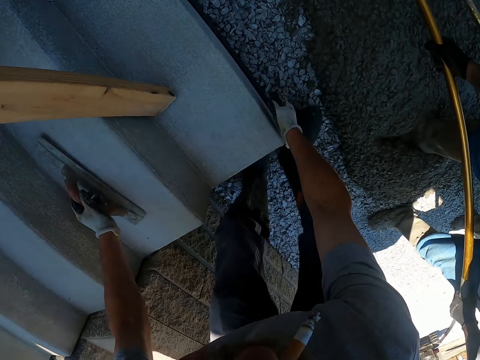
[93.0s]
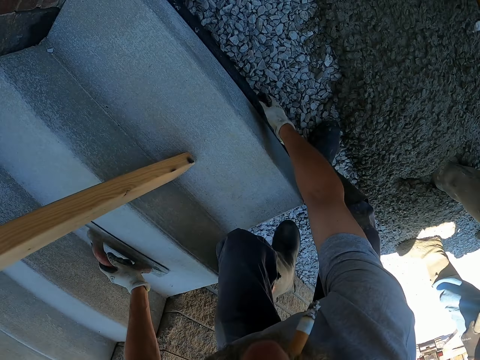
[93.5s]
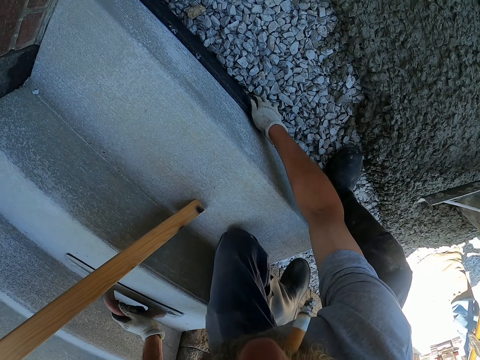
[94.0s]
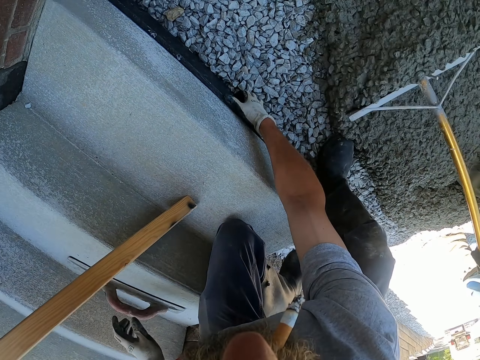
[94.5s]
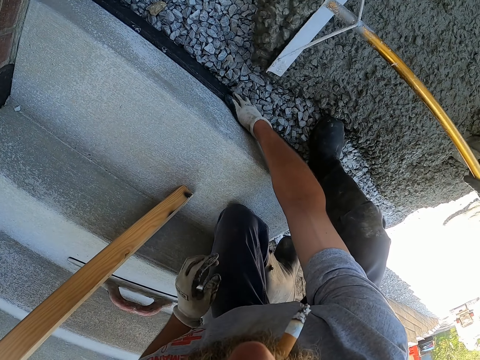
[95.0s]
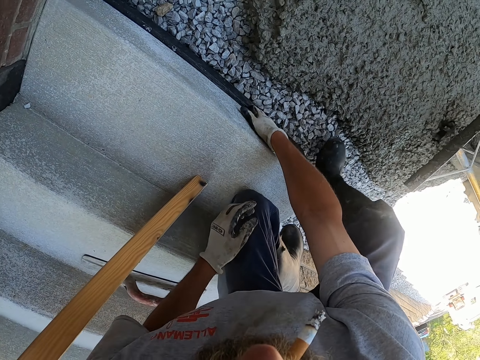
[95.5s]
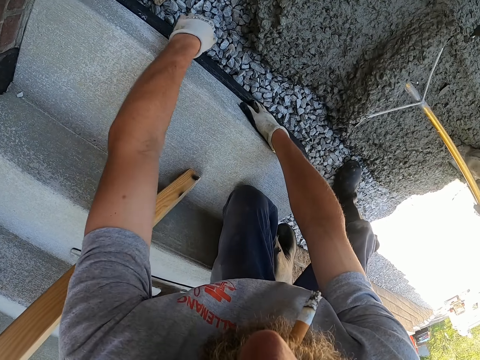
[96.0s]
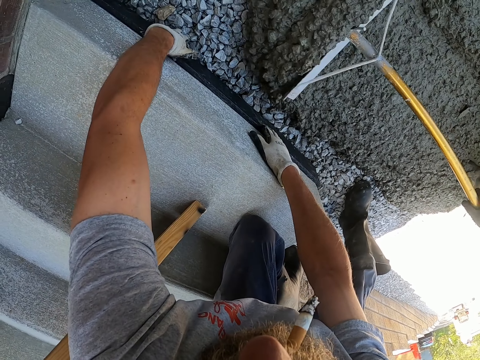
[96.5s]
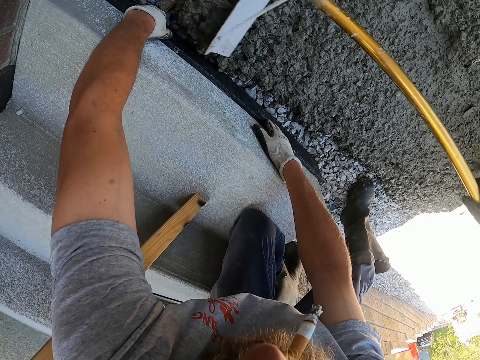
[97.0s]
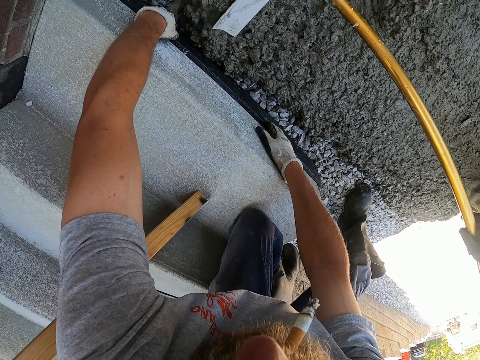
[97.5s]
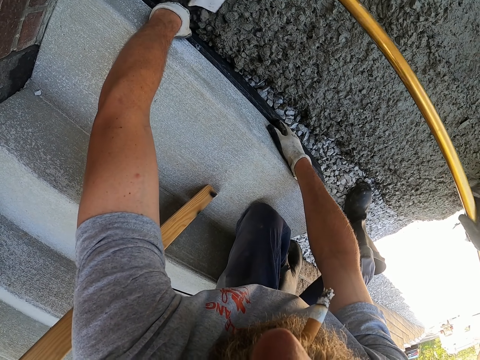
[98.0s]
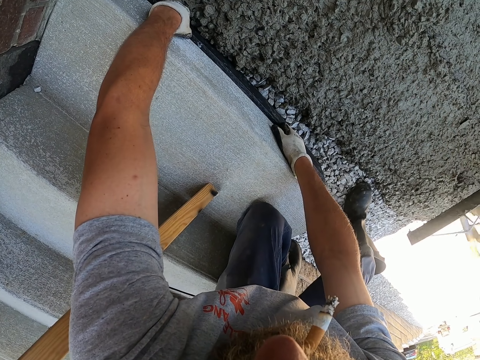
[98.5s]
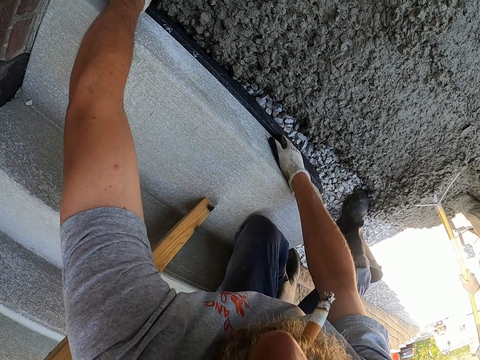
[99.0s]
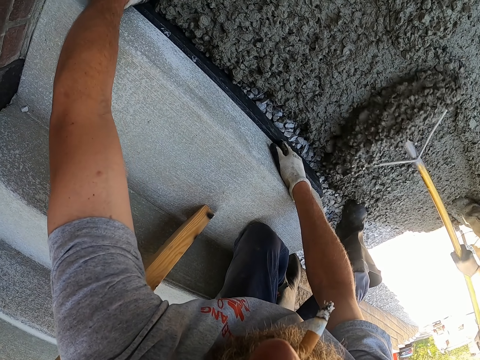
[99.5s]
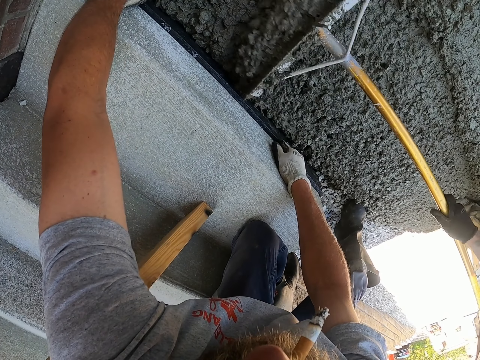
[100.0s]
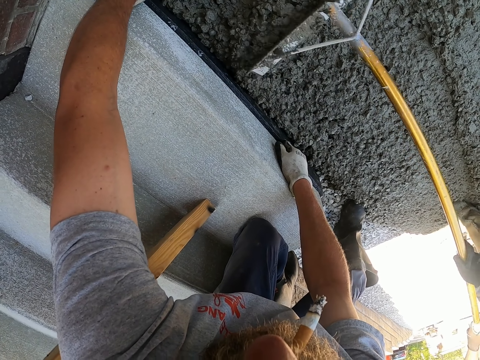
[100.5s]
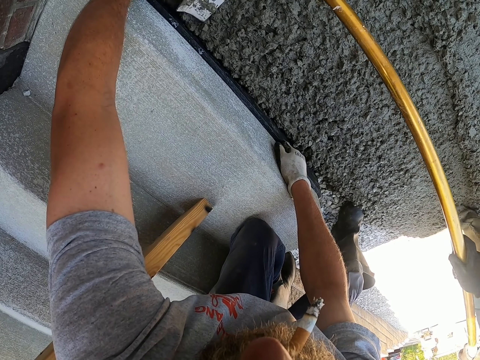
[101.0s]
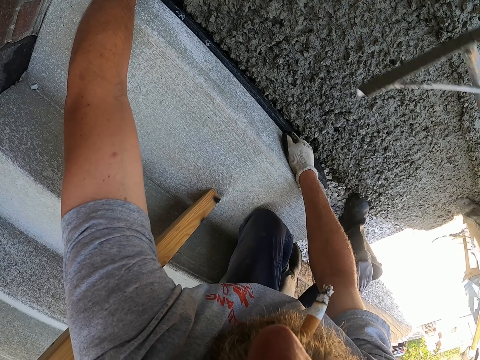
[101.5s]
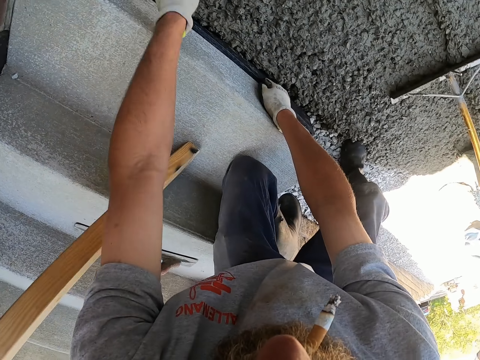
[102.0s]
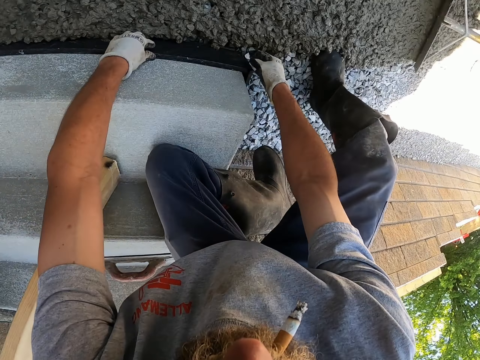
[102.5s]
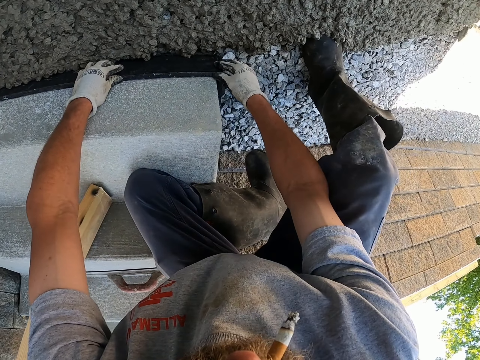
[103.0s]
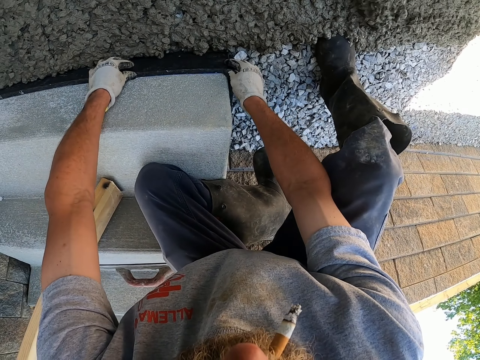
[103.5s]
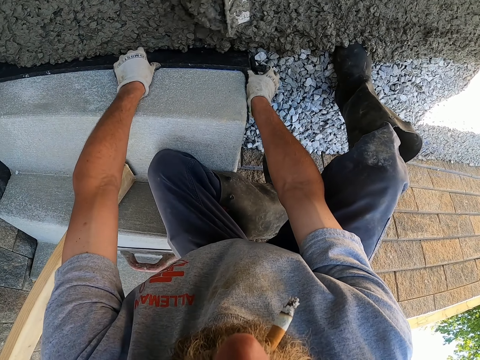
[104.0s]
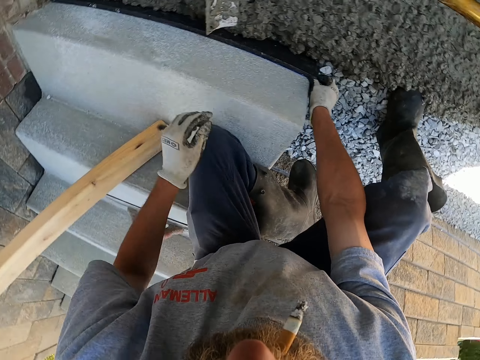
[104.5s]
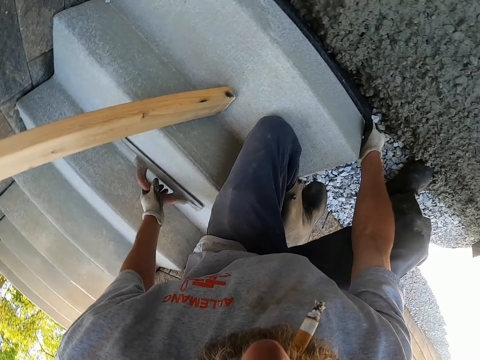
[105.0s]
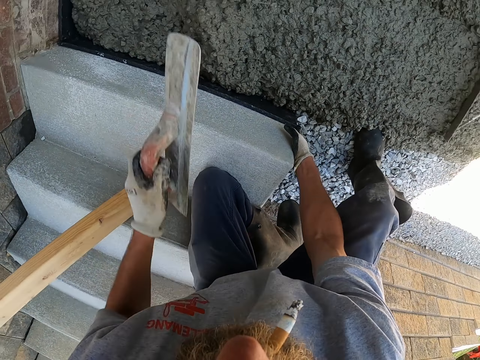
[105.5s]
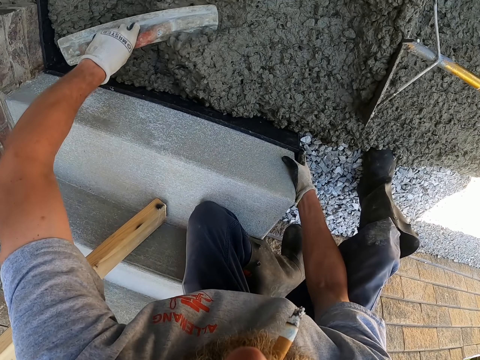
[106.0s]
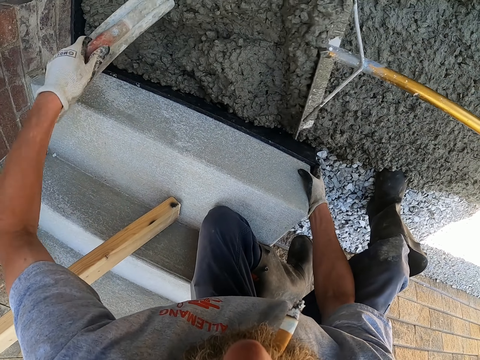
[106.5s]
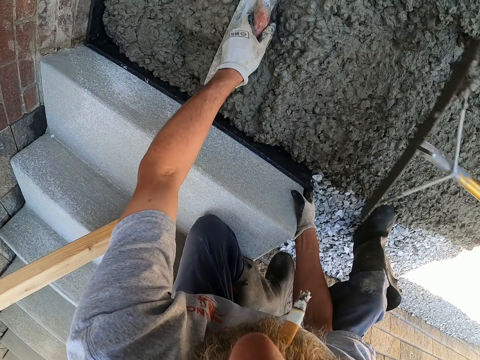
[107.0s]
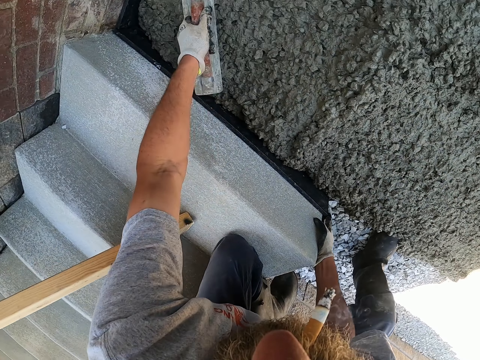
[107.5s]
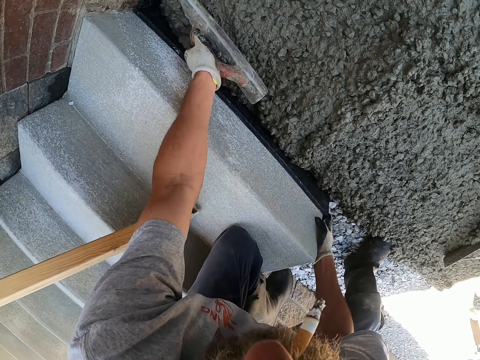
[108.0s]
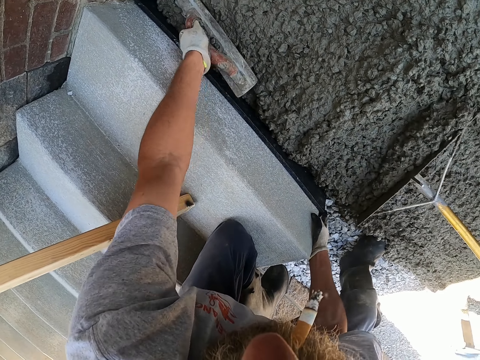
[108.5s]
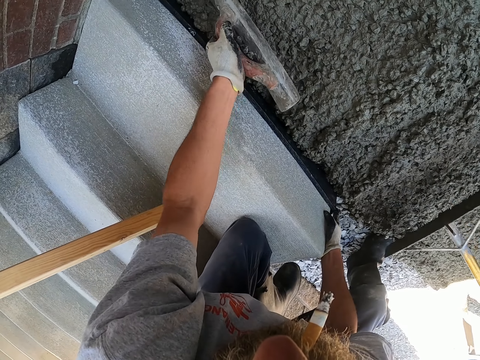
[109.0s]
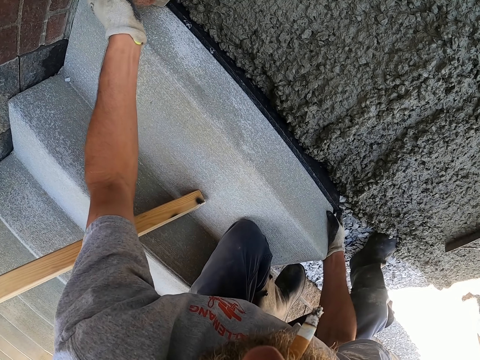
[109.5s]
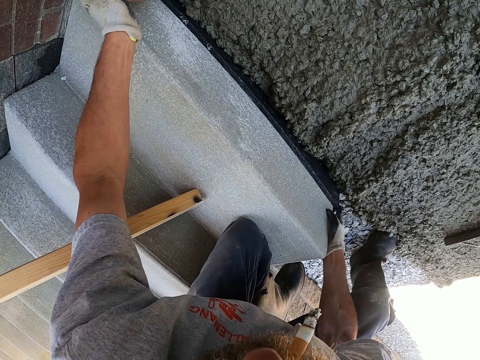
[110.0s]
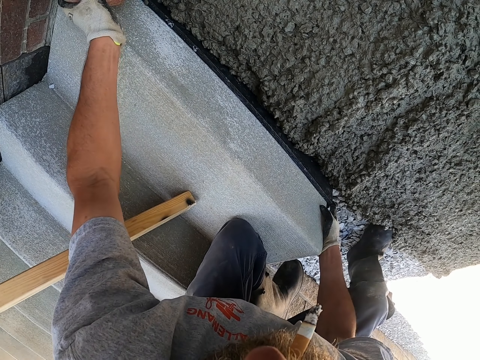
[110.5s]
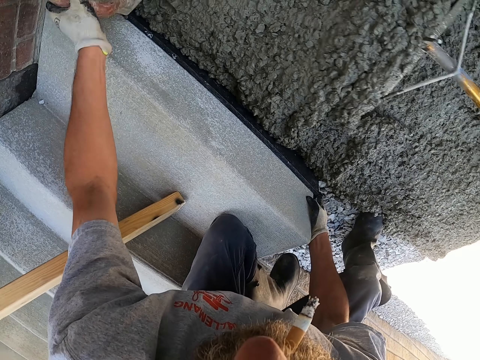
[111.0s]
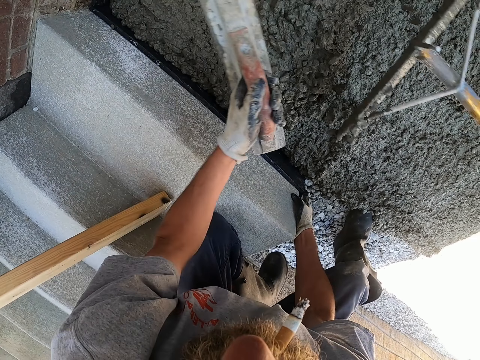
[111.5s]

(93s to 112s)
The camera wearer holds a rubber sealer. A man pushes the concrete. The camera wearer picks up the trowel. They level the concrete with the trowel. They spread the cement with a screed.

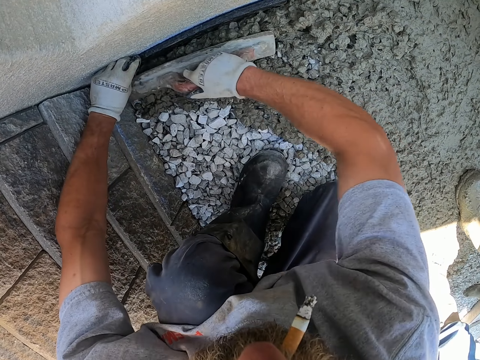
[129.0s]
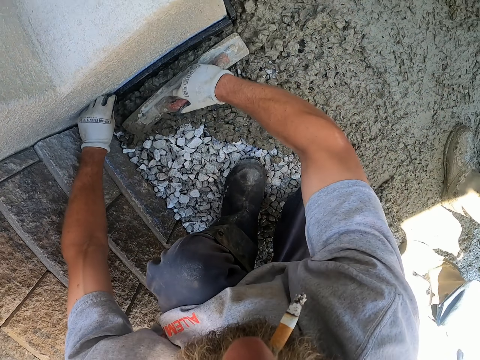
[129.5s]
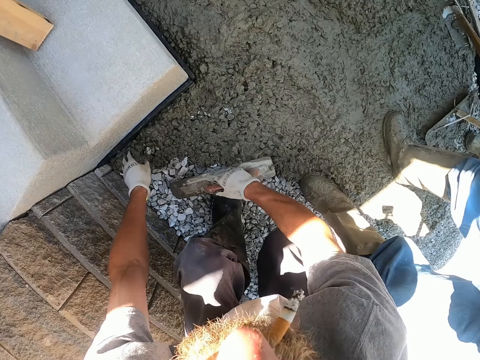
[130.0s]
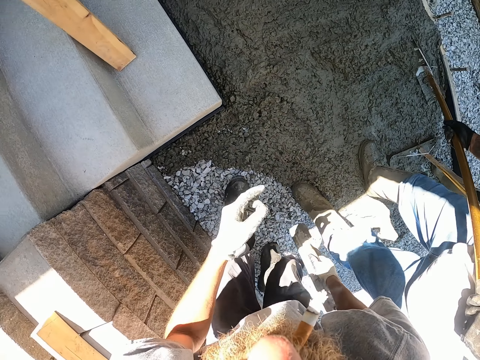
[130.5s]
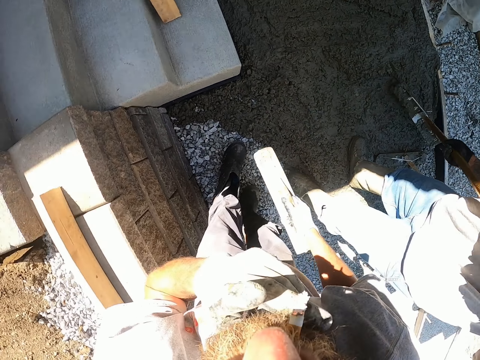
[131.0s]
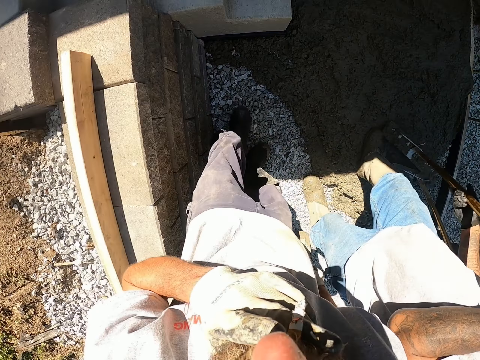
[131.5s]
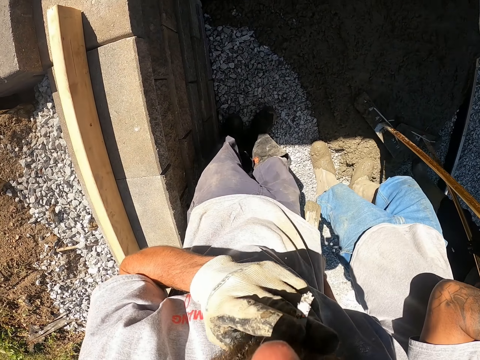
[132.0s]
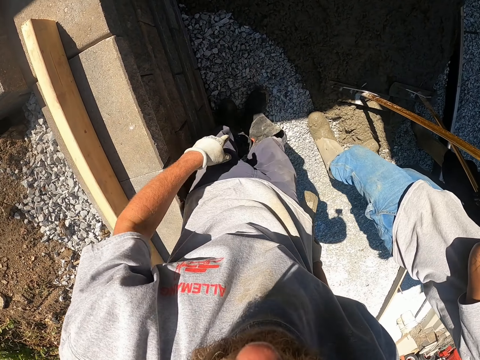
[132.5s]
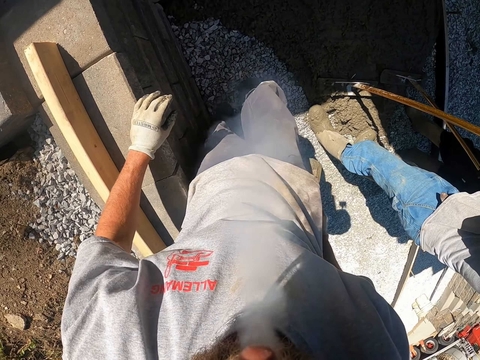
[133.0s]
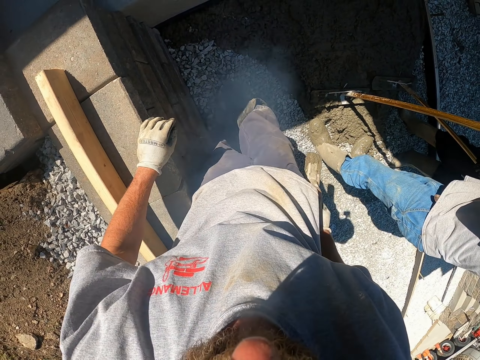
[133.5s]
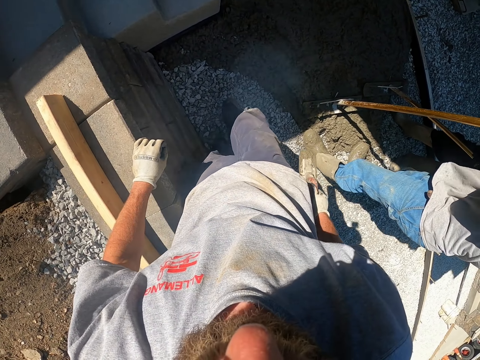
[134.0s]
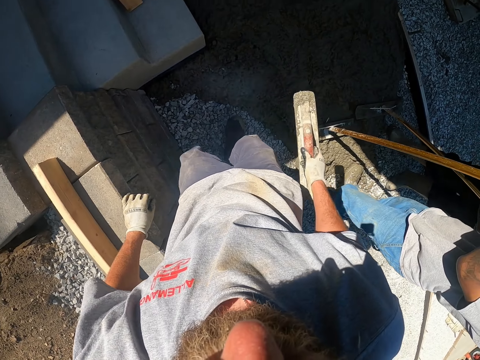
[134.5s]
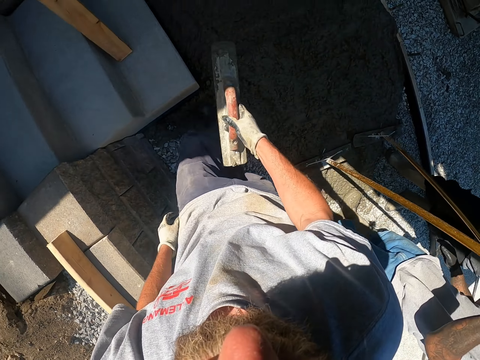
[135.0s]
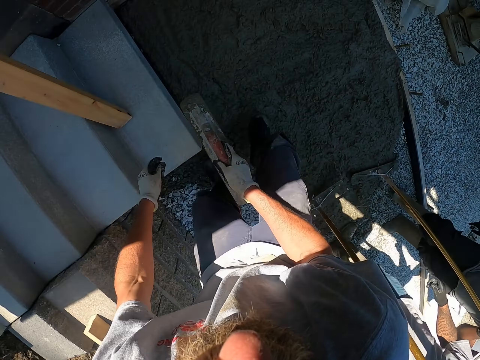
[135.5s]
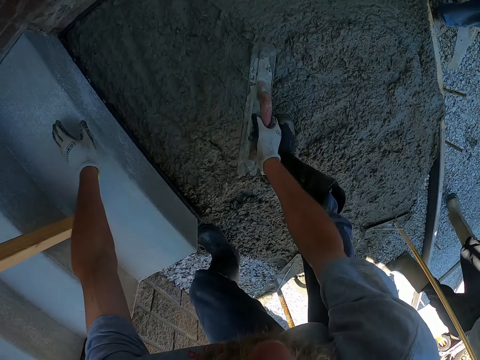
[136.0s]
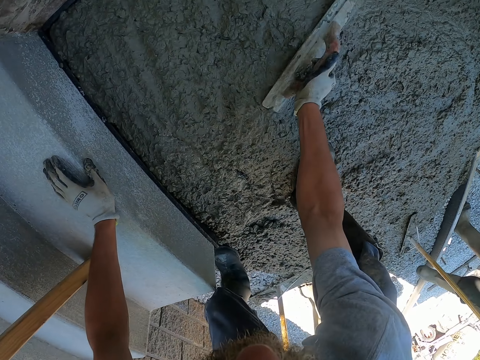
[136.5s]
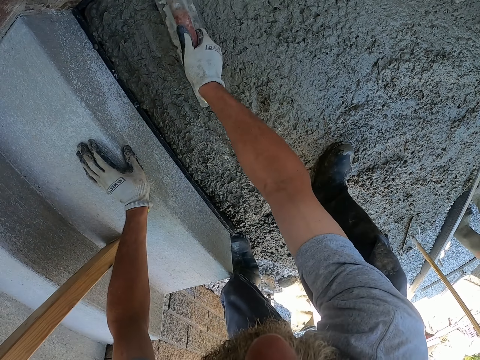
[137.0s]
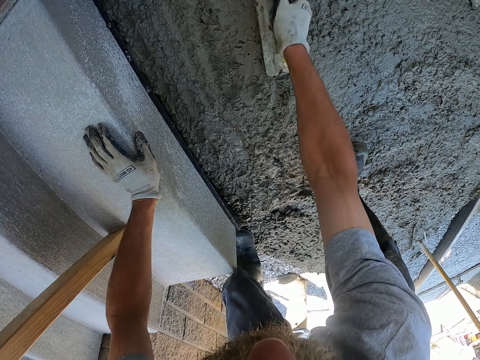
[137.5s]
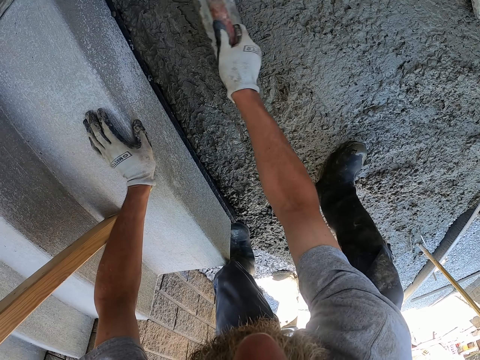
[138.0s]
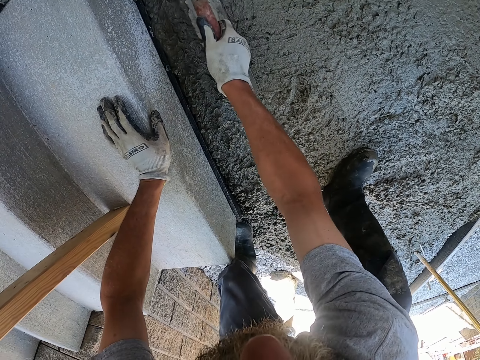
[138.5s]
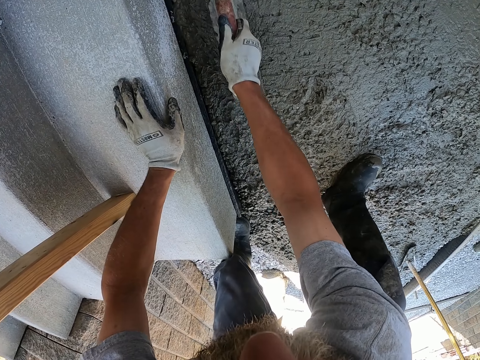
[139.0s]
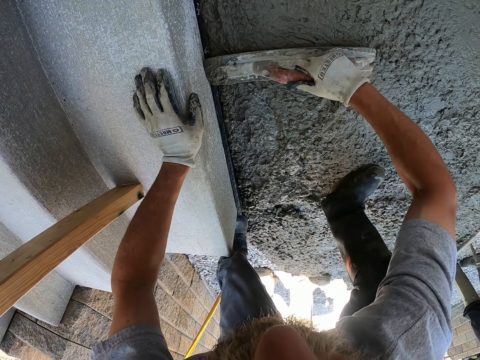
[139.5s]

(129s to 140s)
The camera wearer stands up. They remove the cigarette from the mouth. They drop the cigarette to the ground. They exhale smoke. They level the concrete.
